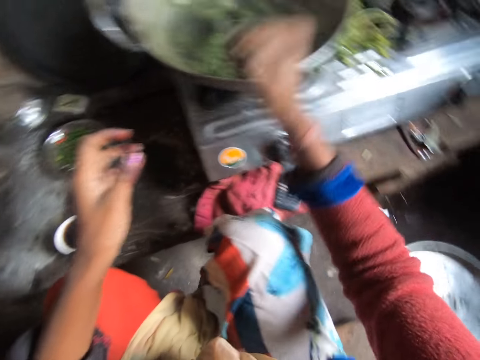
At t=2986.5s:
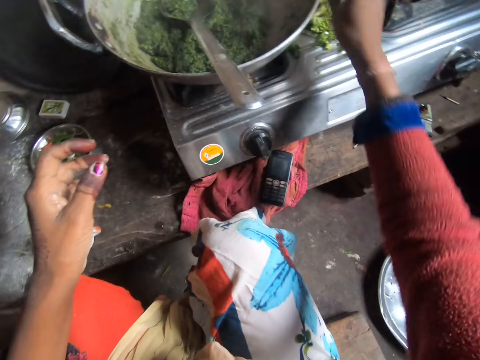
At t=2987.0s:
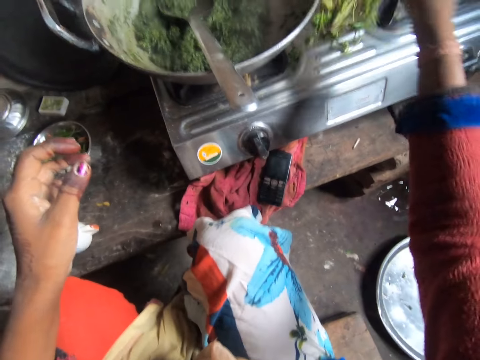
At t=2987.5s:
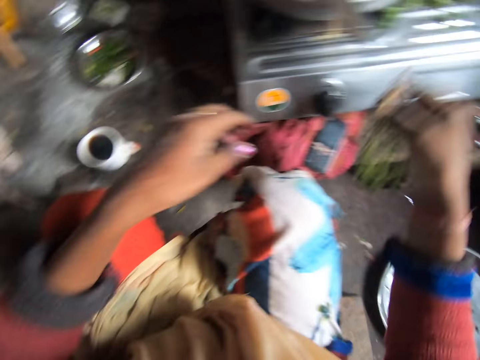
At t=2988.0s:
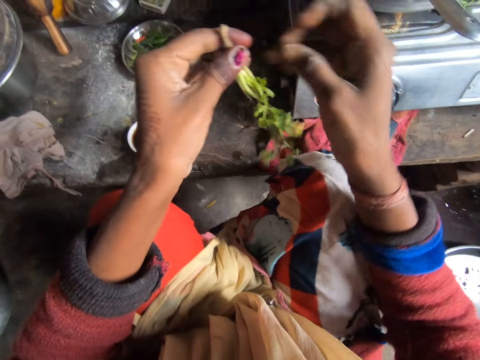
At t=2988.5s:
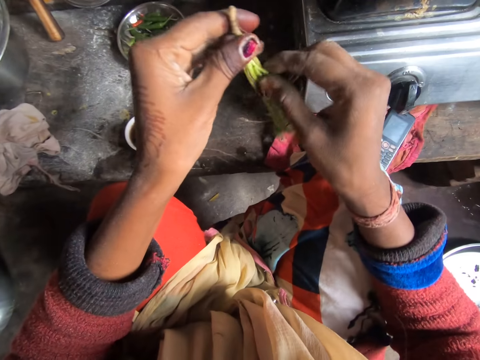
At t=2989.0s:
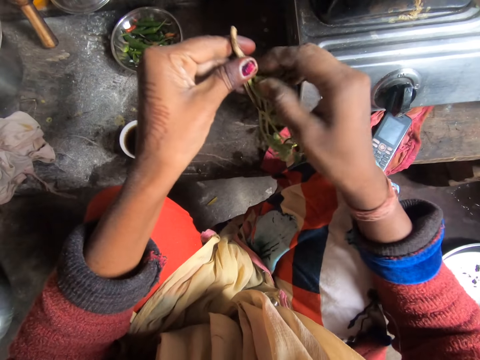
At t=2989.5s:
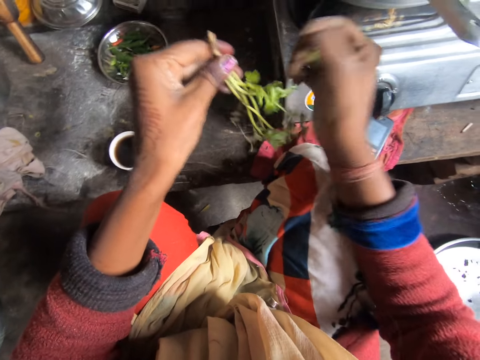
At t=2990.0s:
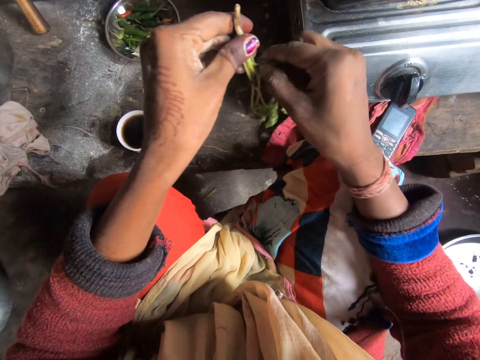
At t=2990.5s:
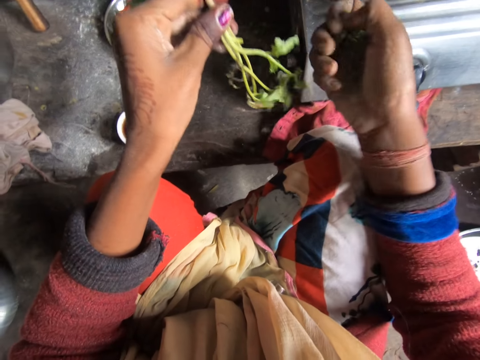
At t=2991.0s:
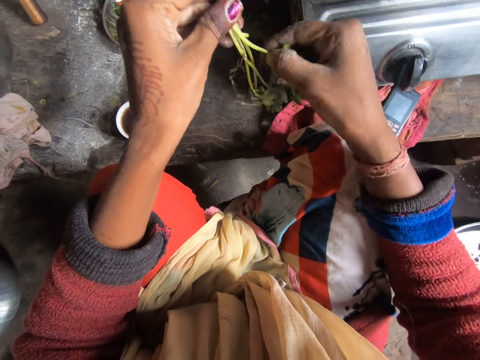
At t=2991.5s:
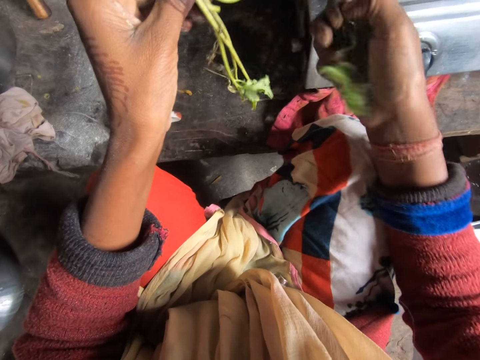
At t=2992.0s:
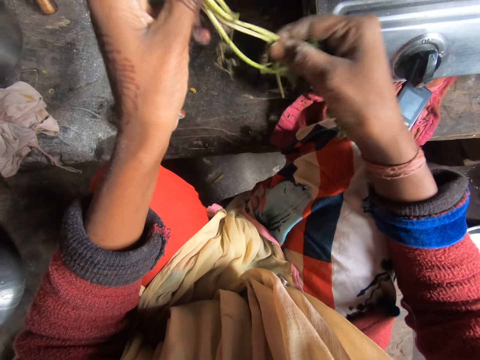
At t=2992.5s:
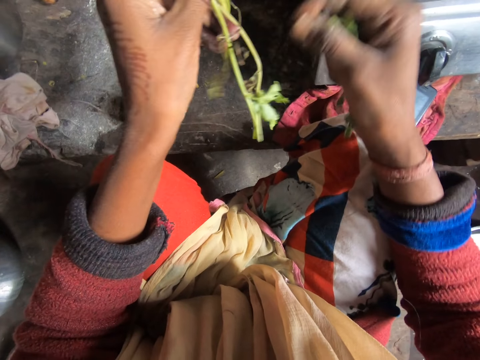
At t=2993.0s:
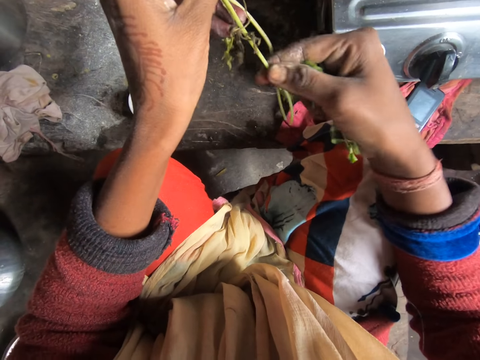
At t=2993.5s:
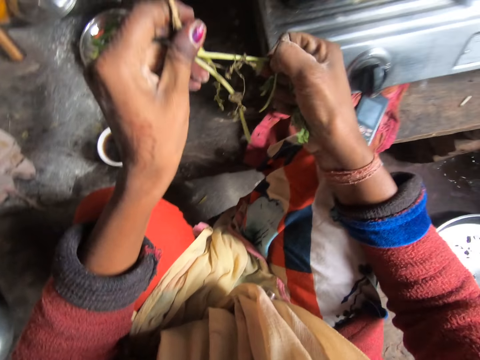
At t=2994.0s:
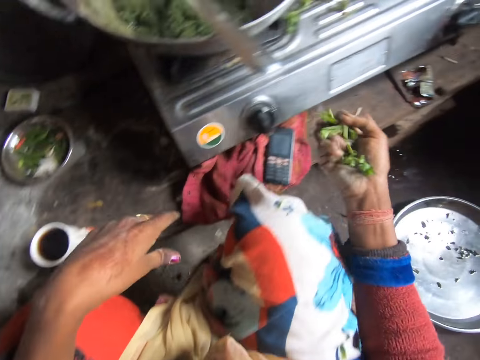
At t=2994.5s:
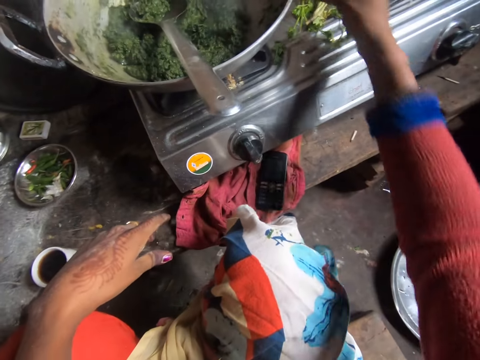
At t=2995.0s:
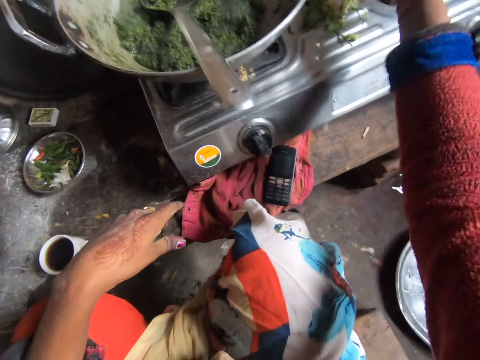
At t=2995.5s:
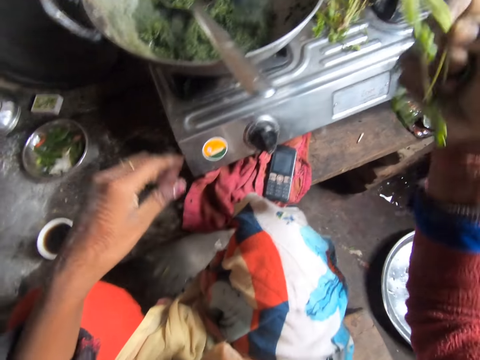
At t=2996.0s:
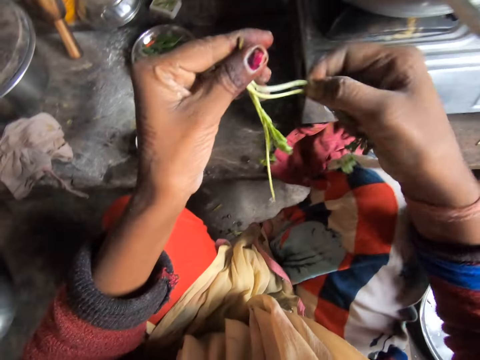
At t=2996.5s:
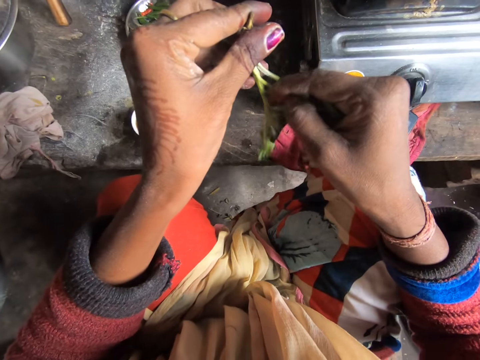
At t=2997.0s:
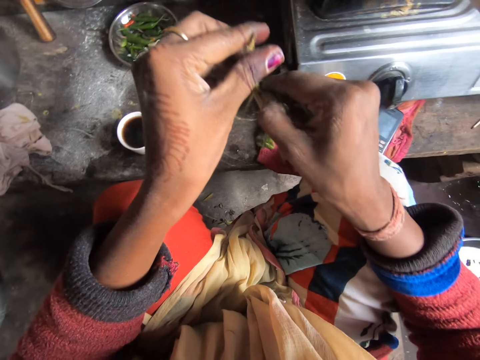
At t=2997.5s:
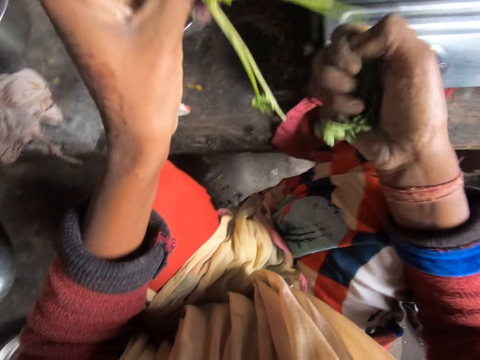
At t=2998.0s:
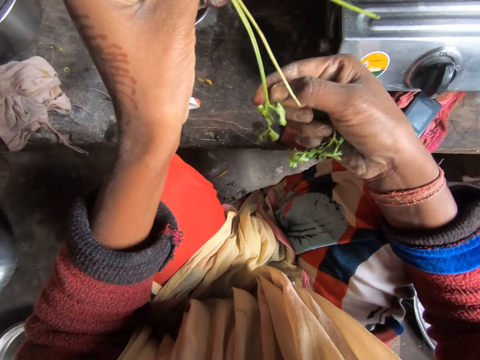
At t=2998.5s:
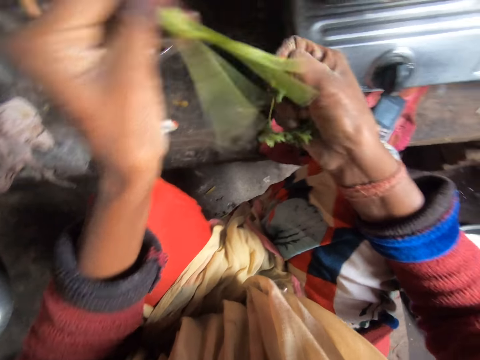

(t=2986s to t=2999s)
The camera wearer picks up the vegetables, coriander, from the cabinet. They cut out the coriander leaves from the stem. They drop the stem of the vegetable on the floor. They pick up the vegetables from the cabinet. They cut out the leaves from the stem.

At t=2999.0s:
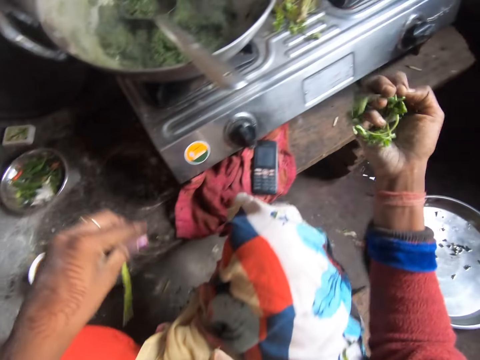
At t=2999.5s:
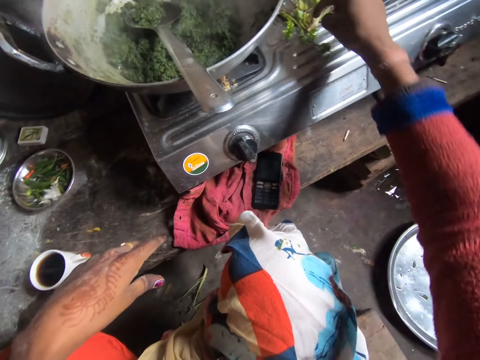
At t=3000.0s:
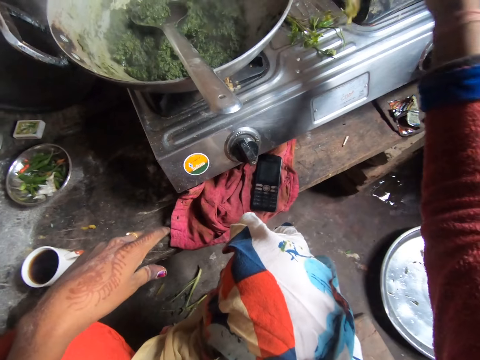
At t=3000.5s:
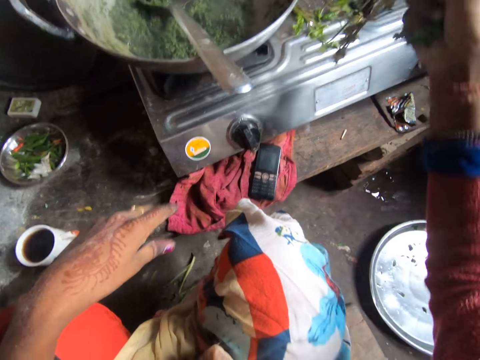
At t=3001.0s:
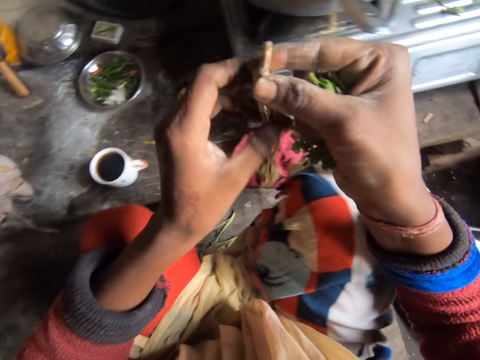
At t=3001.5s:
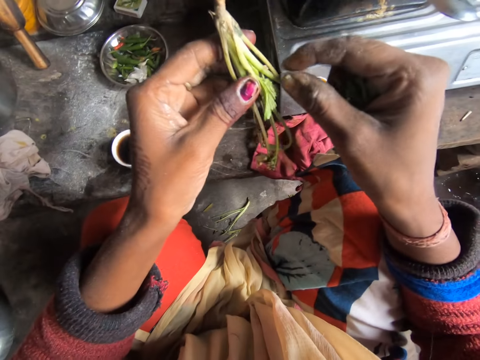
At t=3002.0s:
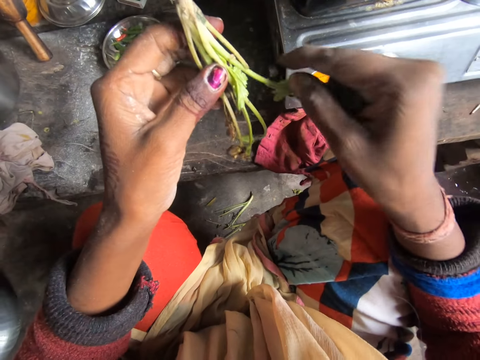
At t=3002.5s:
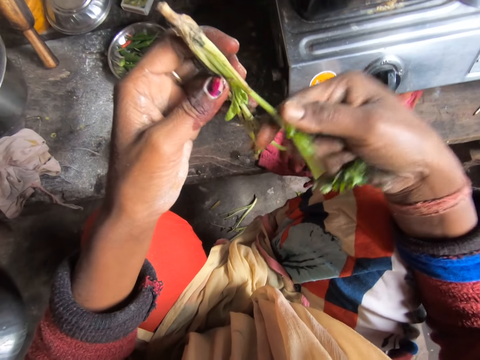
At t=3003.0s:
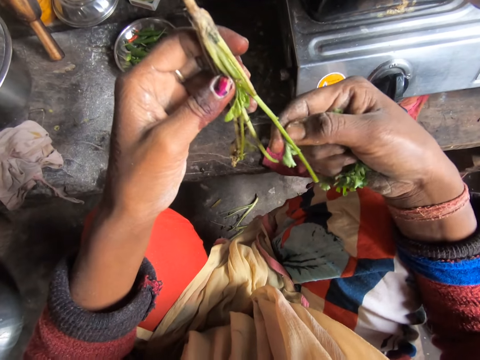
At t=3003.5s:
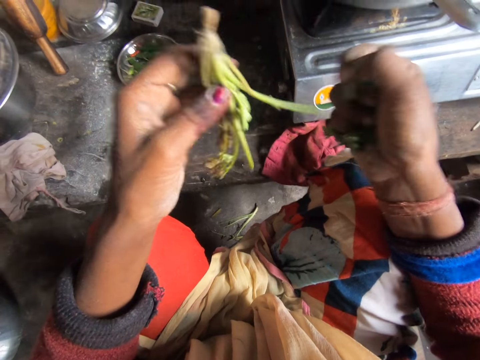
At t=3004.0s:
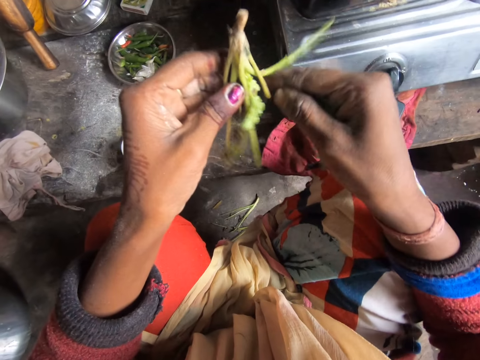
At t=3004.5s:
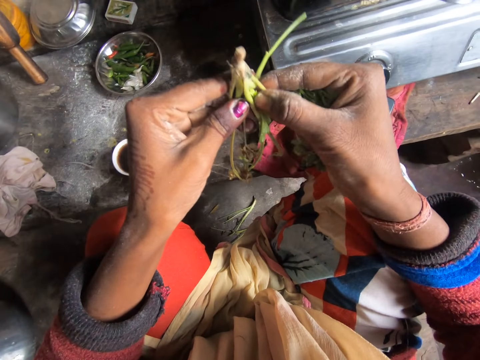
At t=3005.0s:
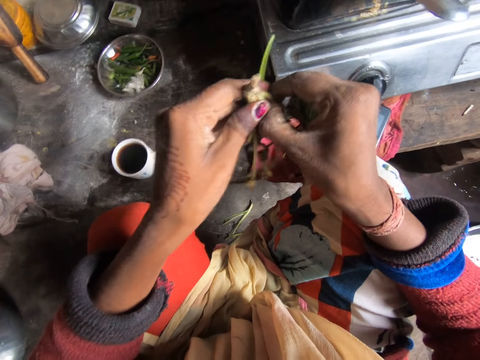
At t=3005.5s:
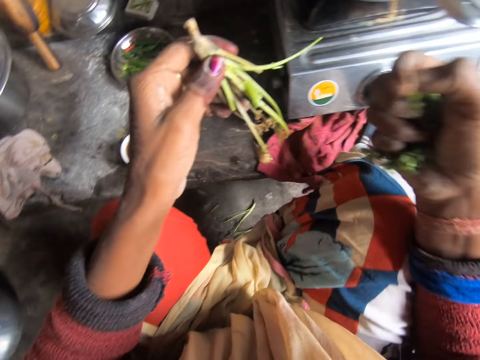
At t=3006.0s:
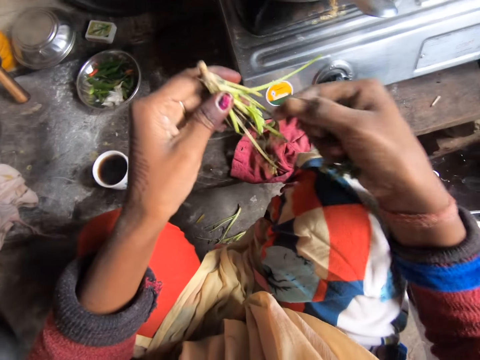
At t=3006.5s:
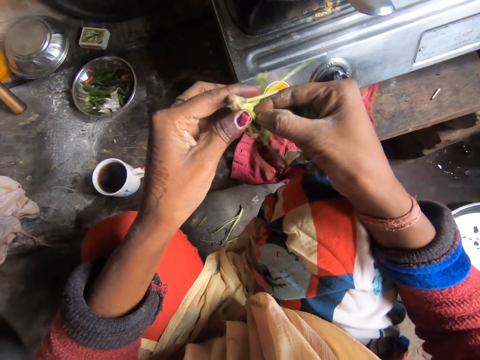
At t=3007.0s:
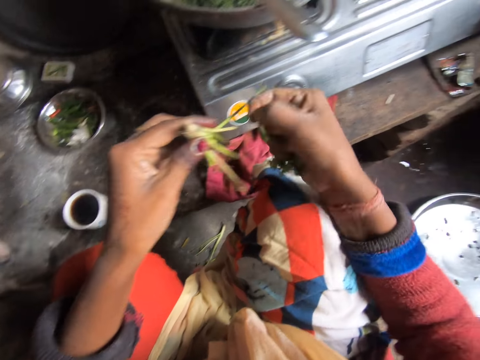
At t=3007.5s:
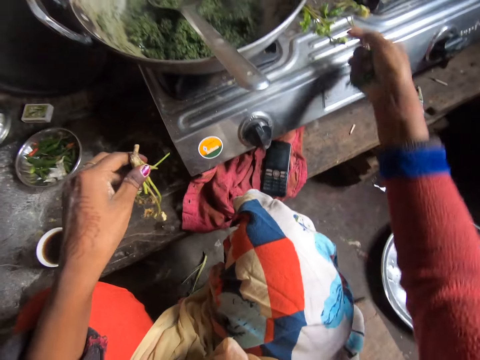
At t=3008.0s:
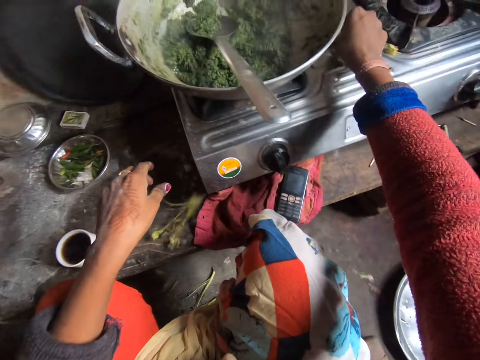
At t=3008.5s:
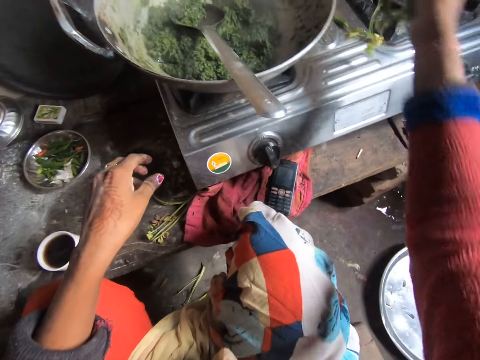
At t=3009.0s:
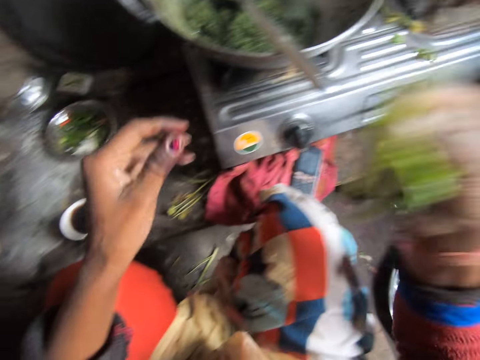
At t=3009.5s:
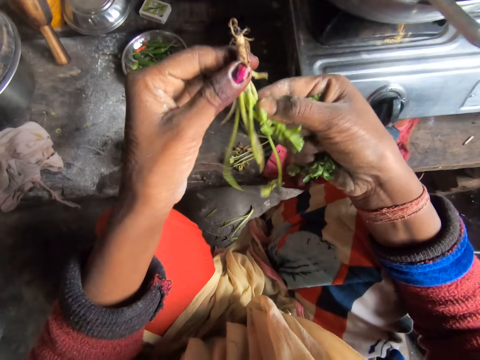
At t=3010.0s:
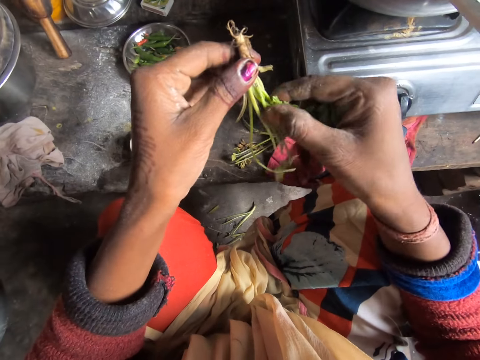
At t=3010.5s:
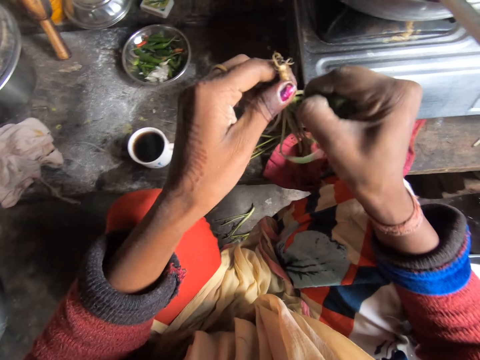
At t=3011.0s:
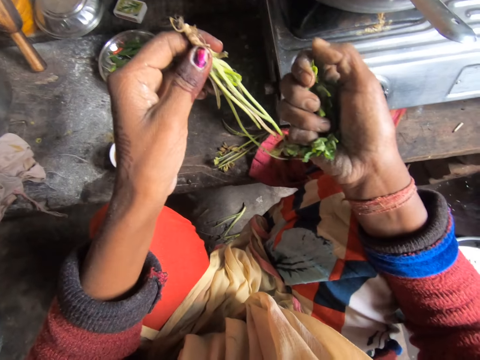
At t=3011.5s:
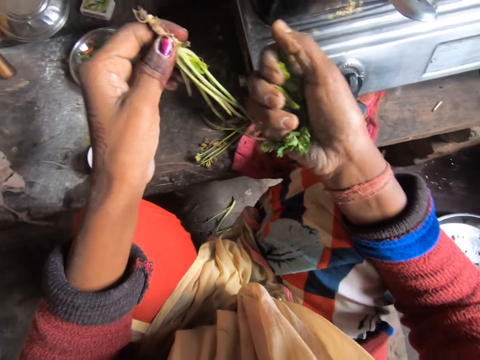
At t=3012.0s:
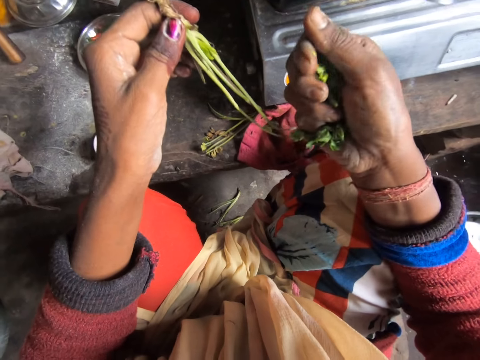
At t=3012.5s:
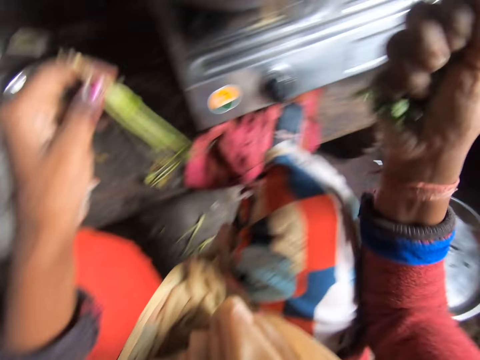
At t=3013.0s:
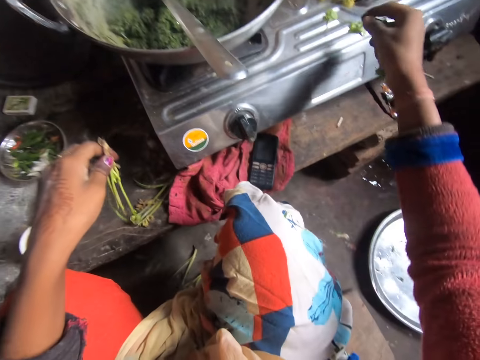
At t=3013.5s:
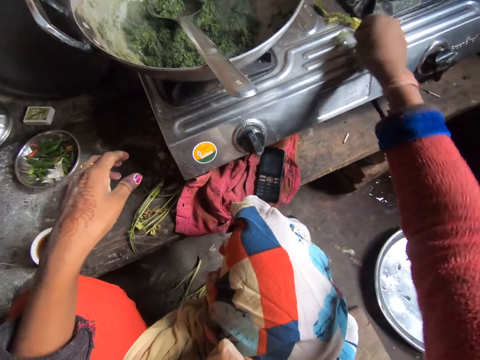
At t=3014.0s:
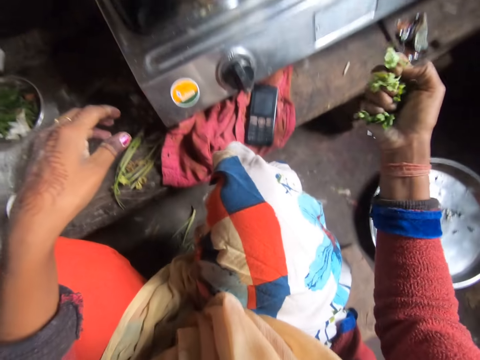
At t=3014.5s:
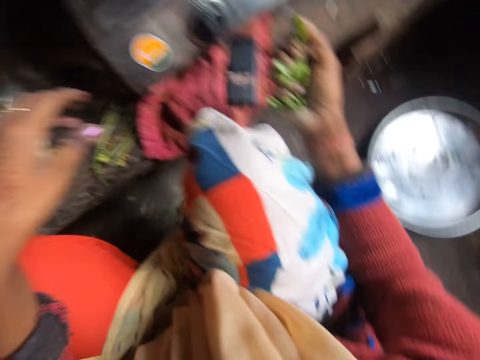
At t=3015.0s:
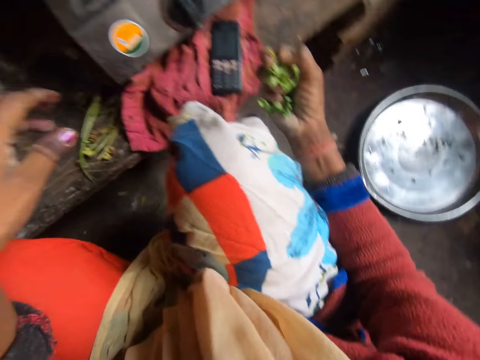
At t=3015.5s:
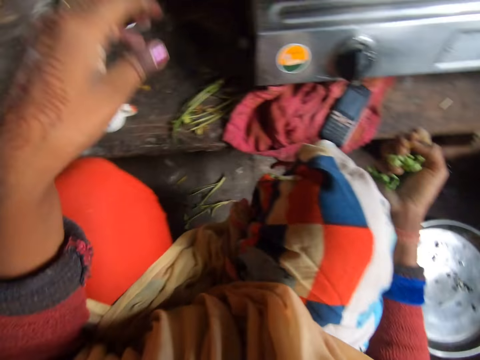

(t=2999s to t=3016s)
The camera wearer drops the stem of the vegetable on the floor. They pick up the vegetables, coriander, from the cabinet. They cut out the coriander leaves from the stem. They drop the stem of the vegetable on the floor. They pick up the vegetables from the cabinet. They cut out the leaves from the stem. They drop the stem of the vegetable on the floor. They pick up the vegetables from the cabinet.
